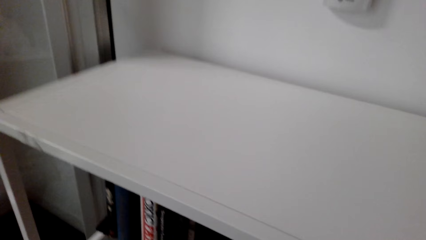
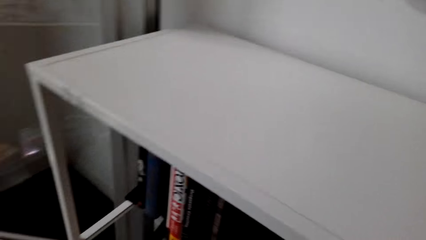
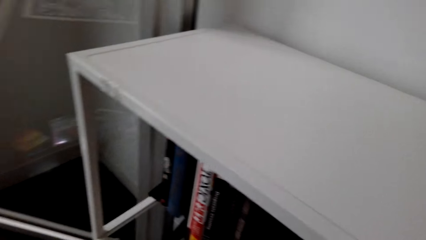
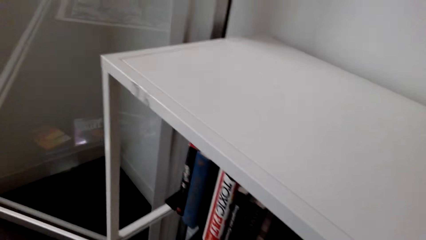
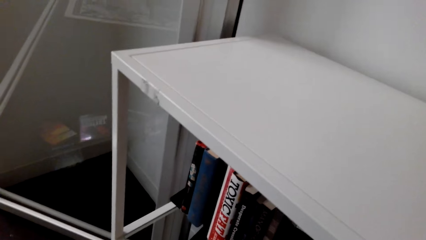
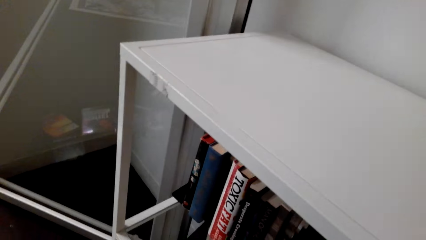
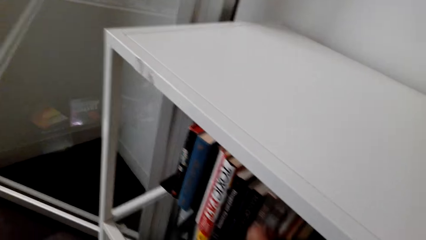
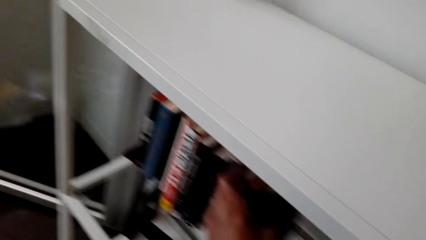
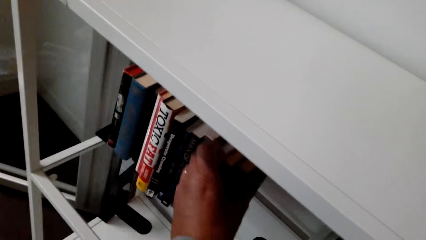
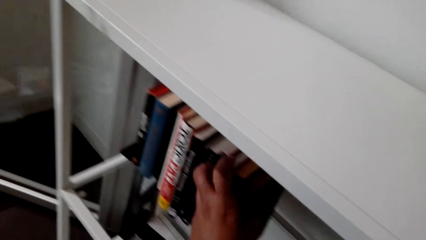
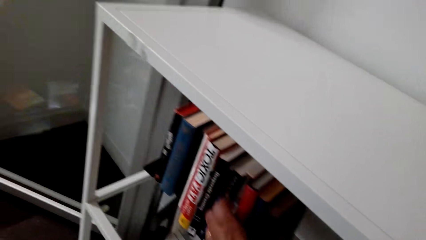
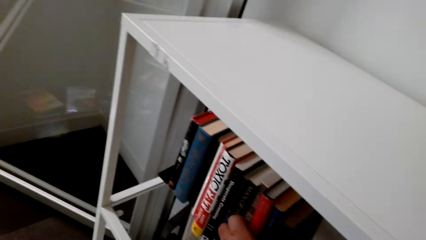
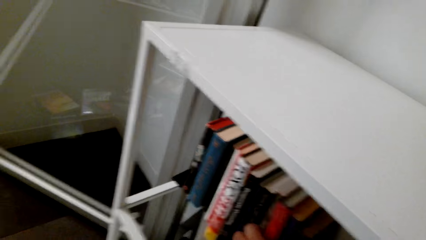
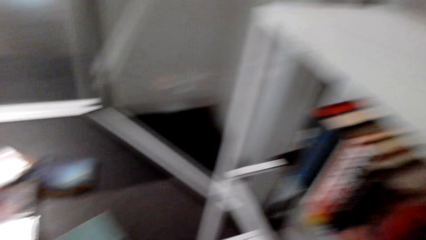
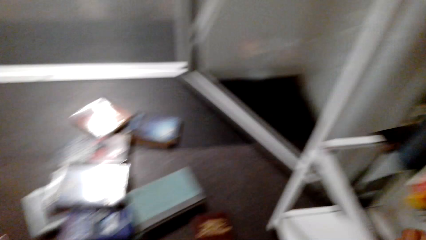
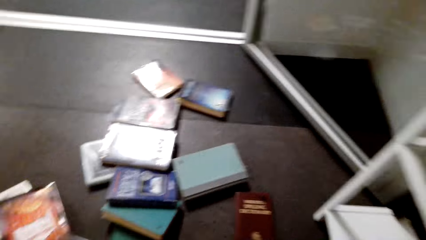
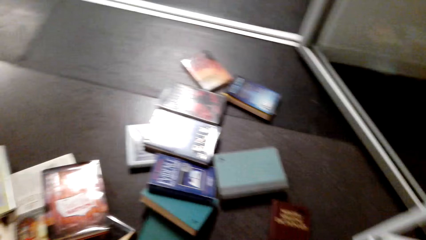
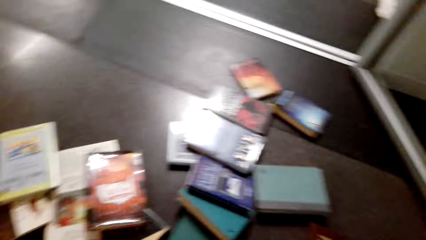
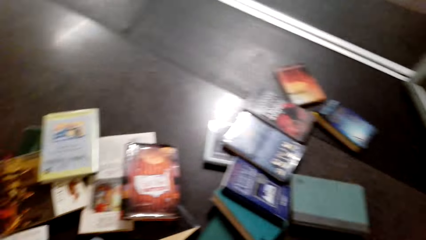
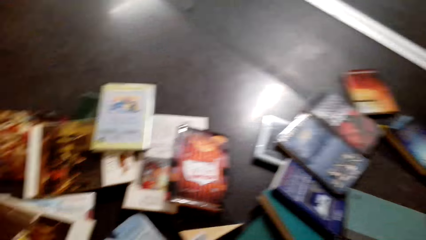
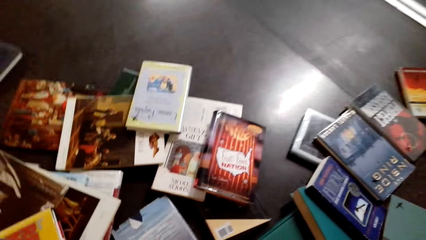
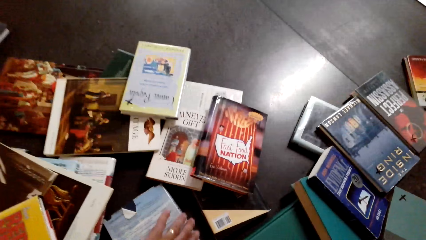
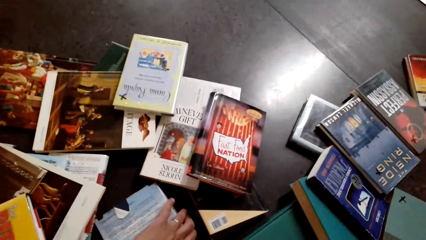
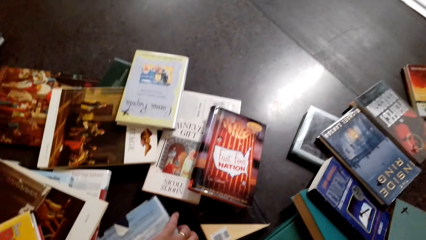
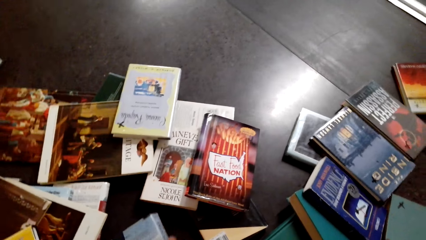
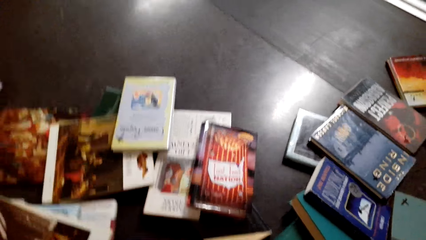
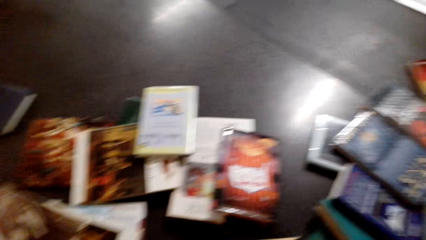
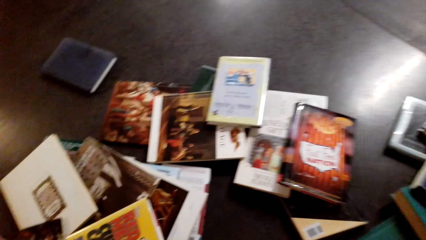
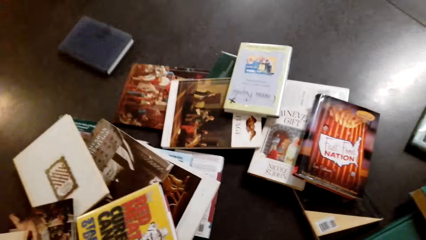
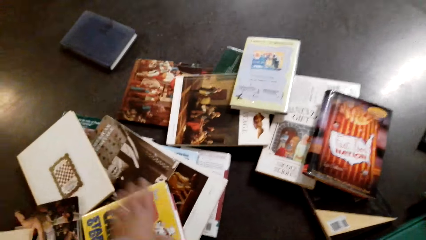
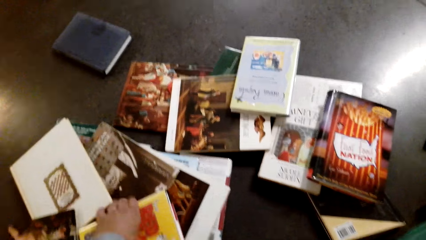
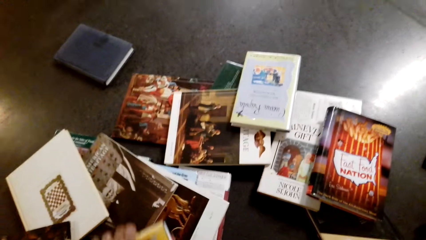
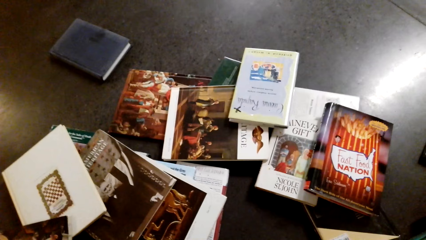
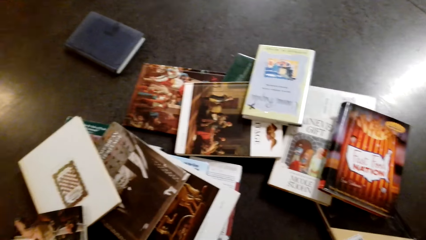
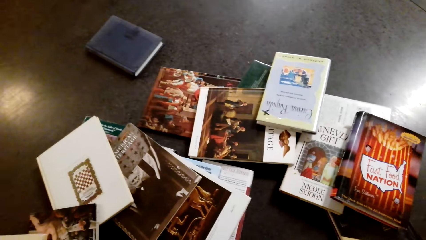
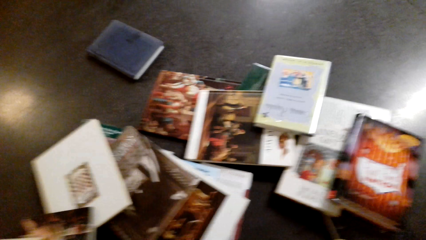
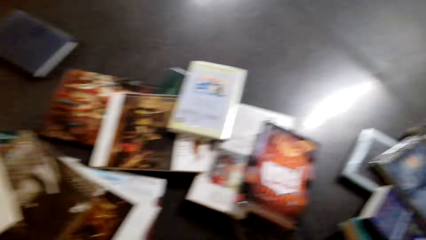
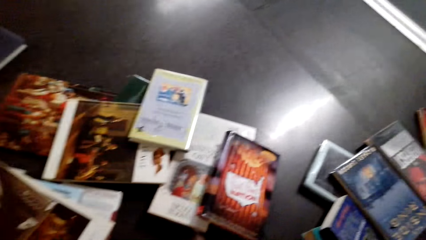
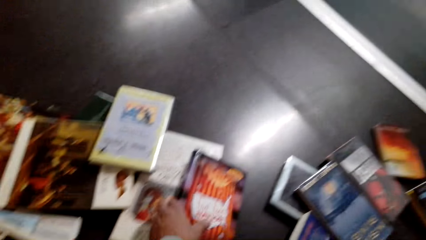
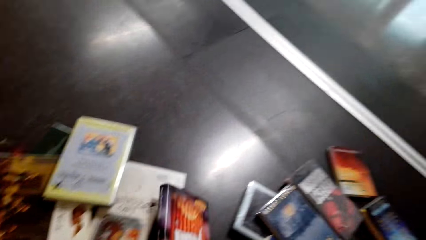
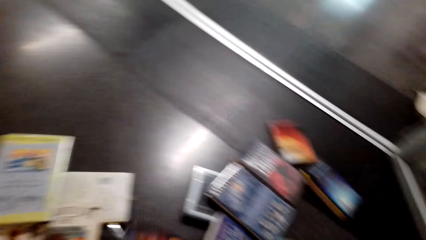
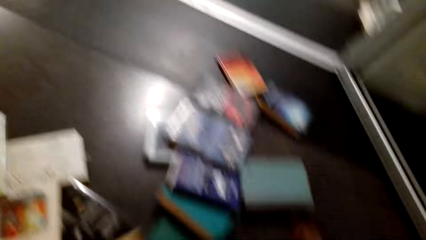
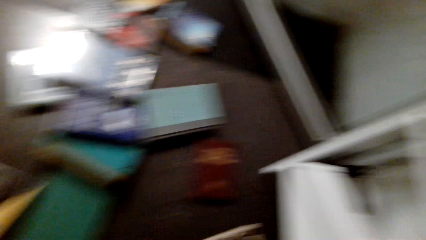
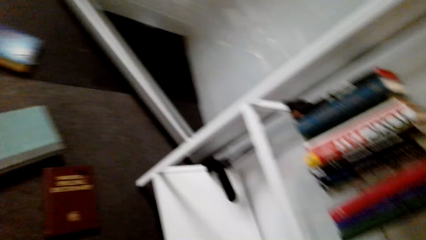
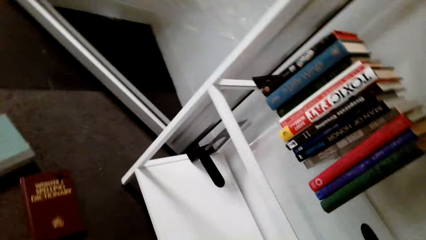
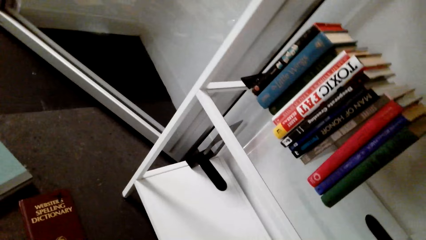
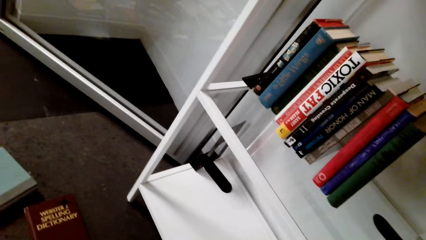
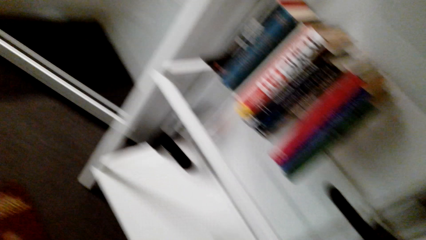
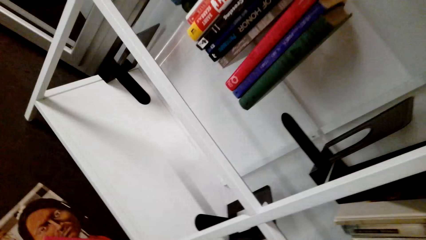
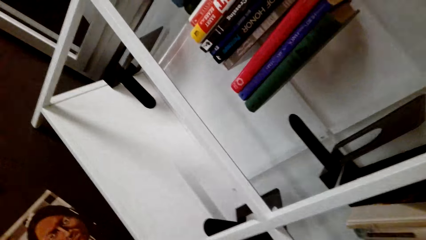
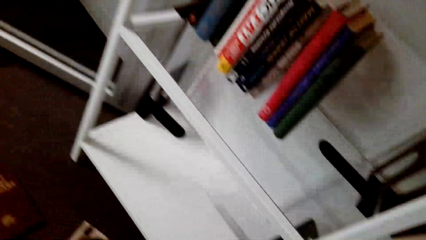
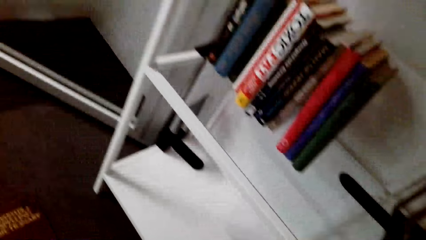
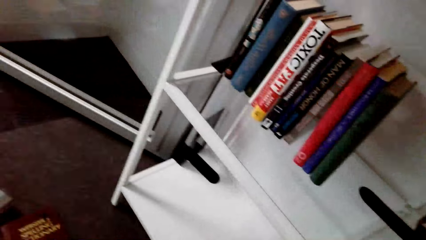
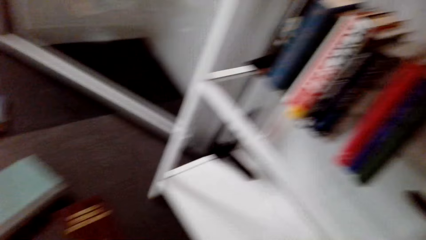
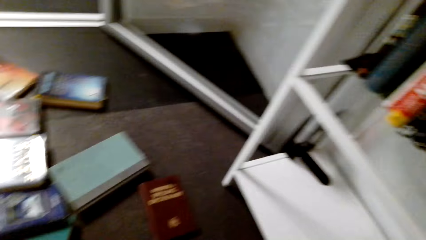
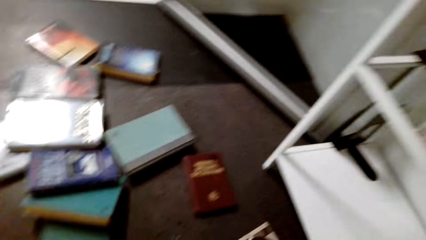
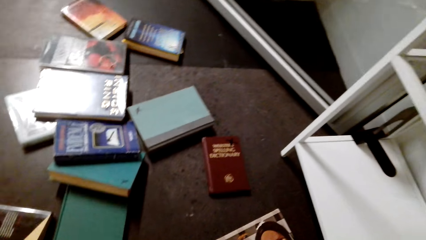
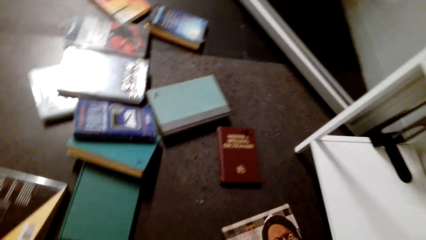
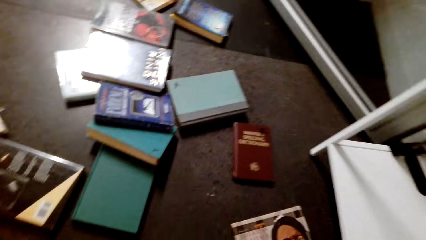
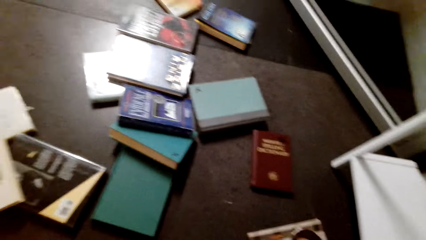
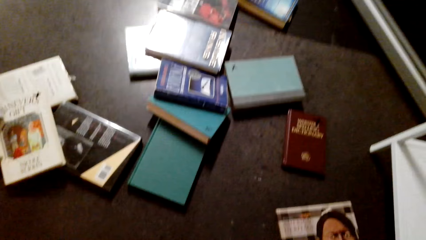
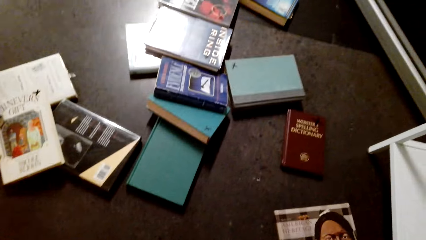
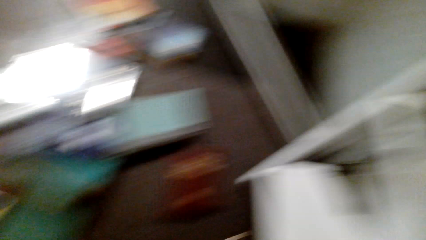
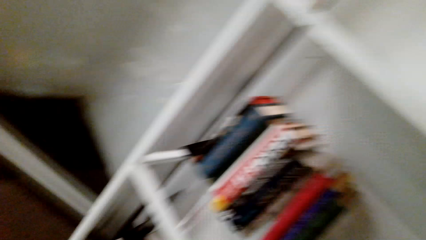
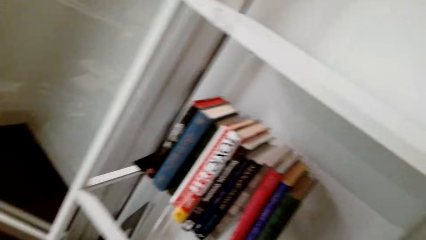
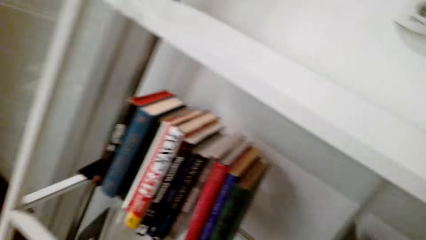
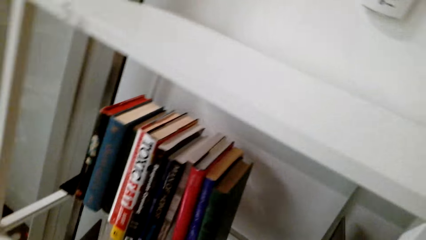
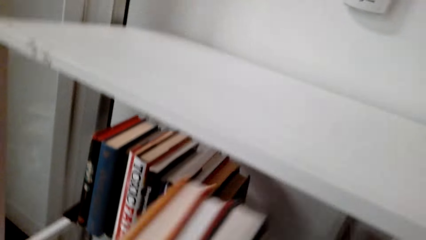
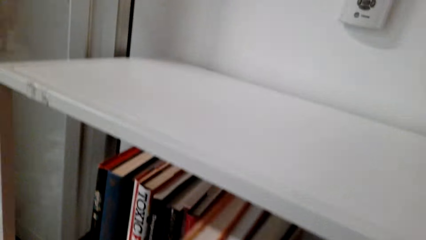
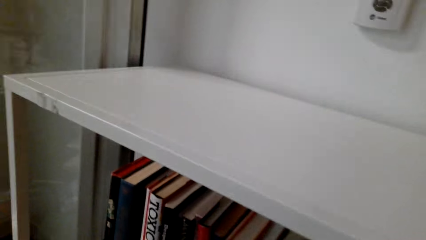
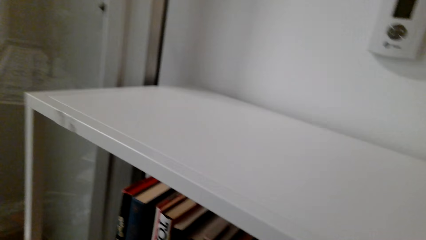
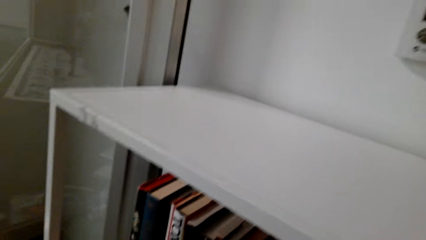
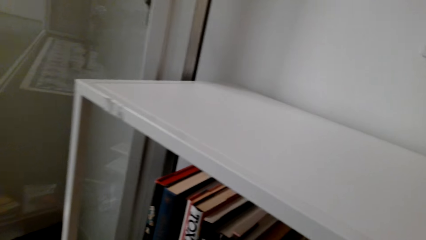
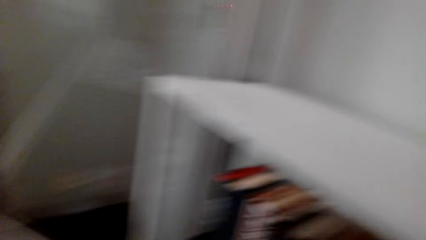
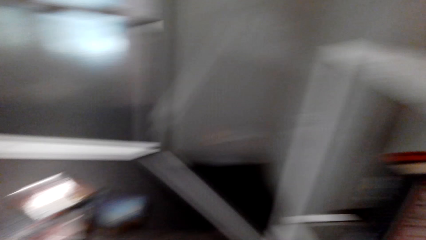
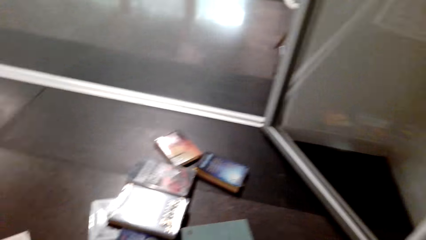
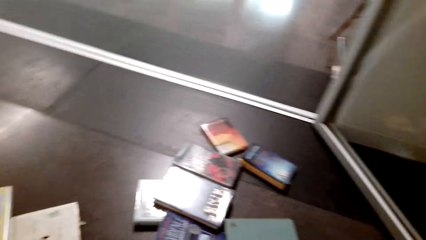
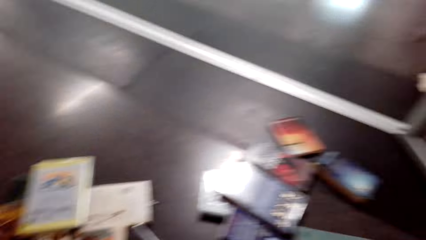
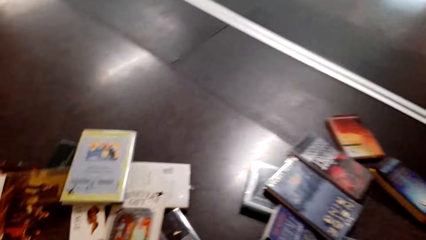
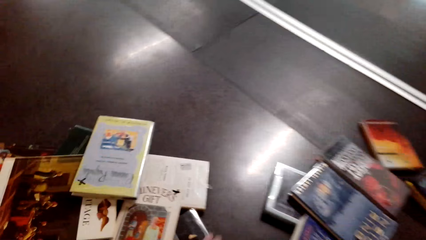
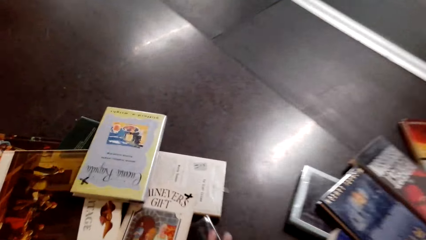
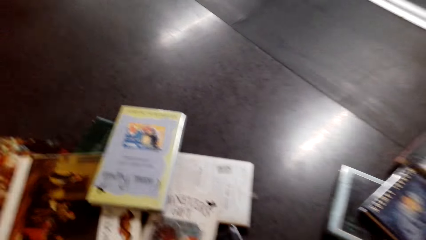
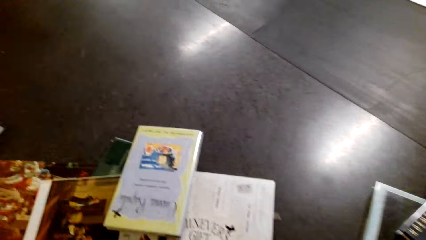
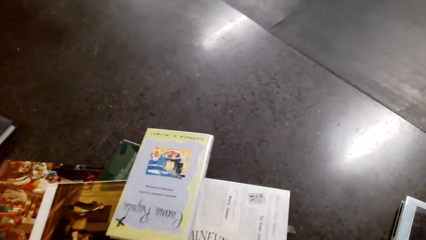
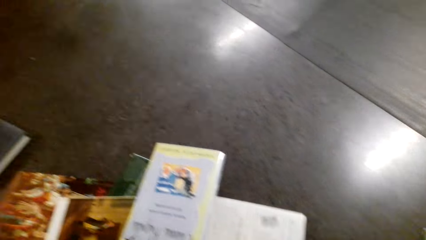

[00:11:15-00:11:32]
The camera wearer touches a book from the bookshelf. They arrange the books. They pick a book from the floor. They join the books together. They pick a book from the floor. They look around. They put the books on the shelf.
